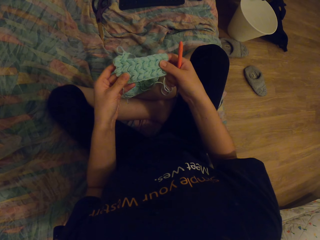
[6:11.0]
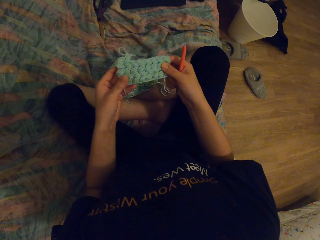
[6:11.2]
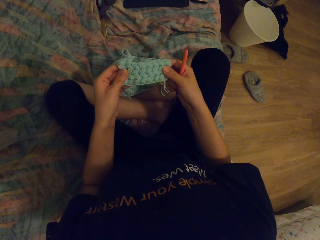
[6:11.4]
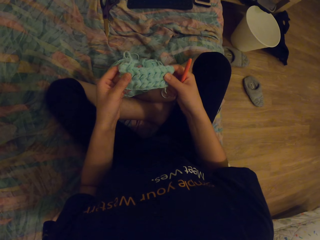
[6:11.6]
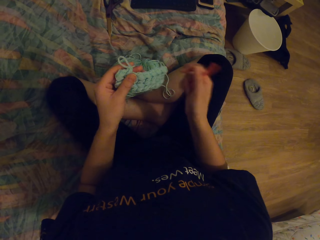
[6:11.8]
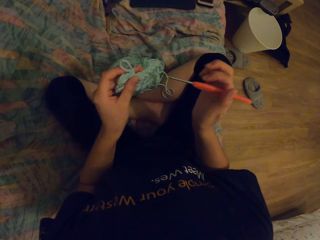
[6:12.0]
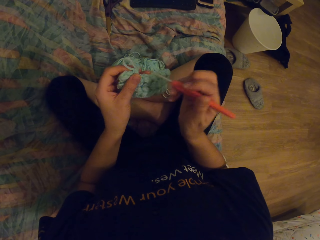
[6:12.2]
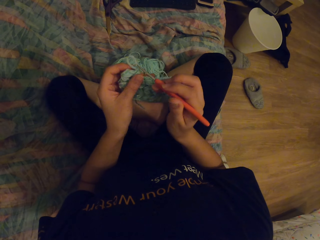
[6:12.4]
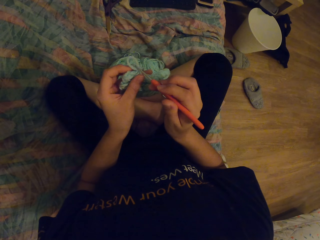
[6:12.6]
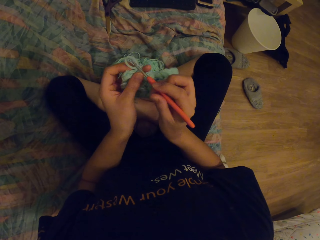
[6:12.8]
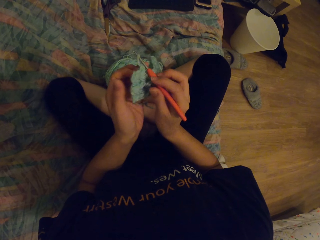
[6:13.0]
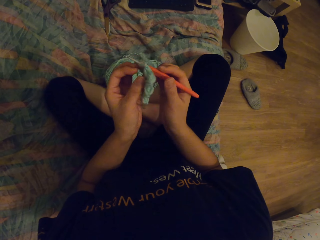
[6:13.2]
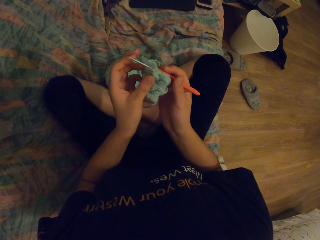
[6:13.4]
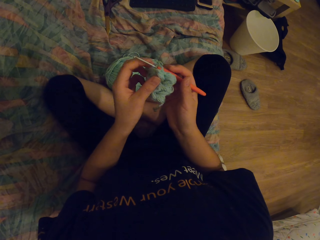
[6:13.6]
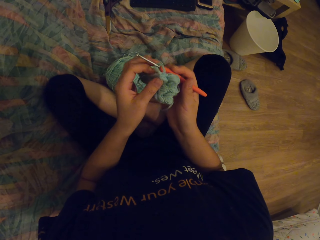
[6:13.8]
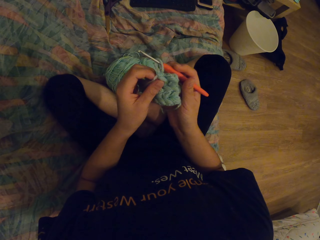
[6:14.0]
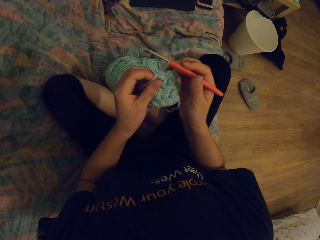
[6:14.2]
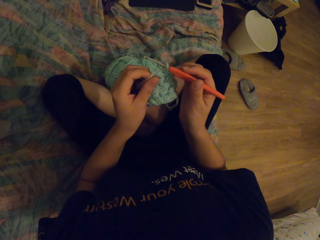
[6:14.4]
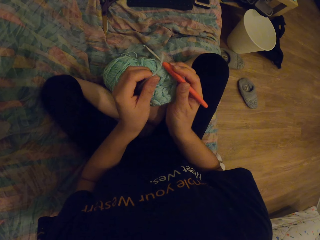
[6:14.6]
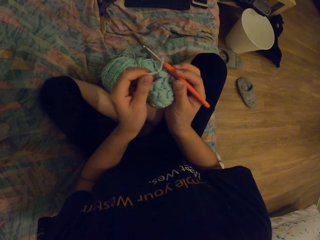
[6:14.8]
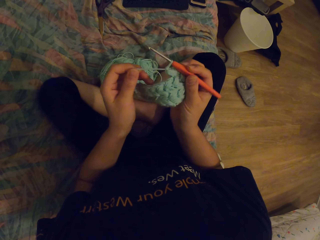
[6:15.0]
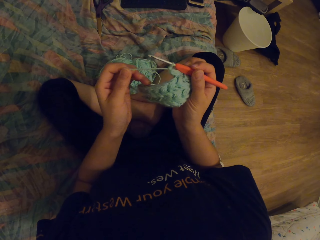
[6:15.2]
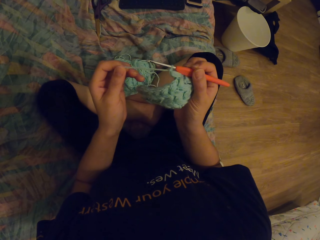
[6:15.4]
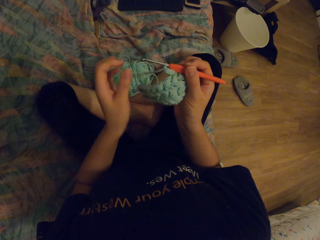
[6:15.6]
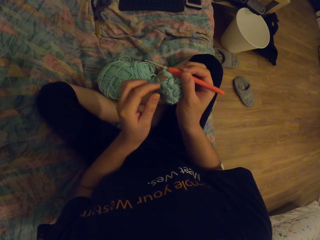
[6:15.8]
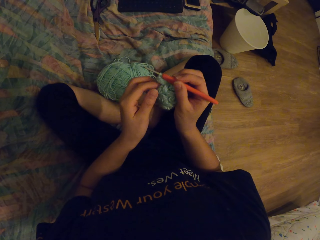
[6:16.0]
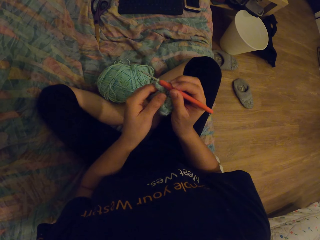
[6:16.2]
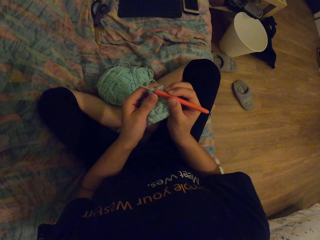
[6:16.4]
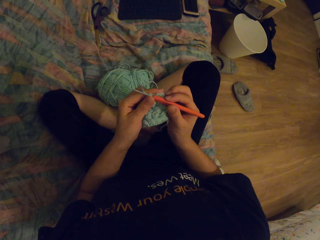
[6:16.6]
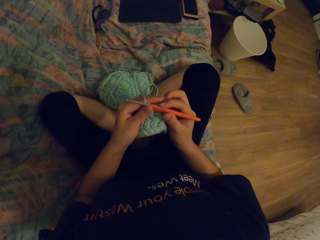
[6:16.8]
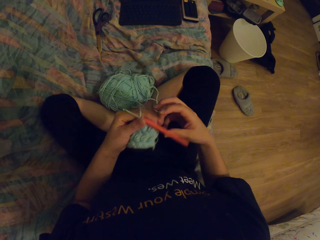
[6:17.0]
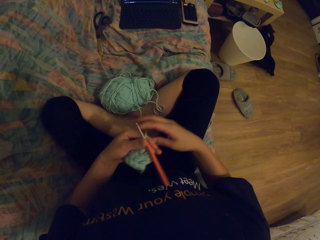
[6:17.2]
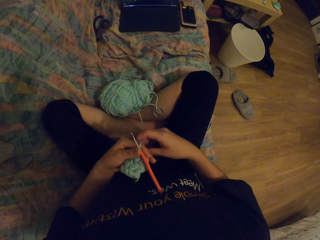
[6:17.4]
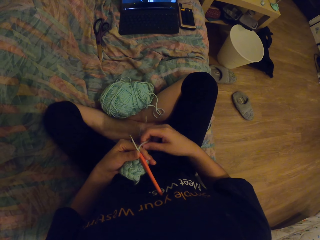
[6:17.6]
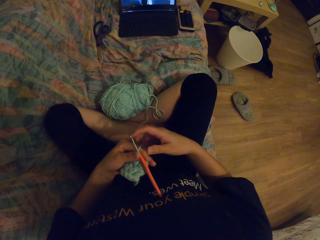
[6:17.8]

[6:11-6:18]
The camera wearer knits.

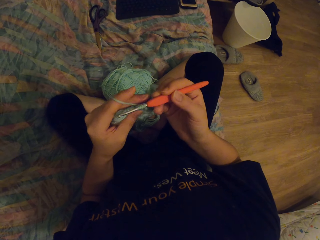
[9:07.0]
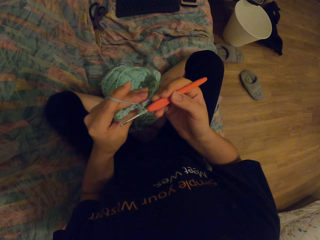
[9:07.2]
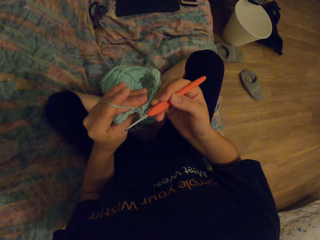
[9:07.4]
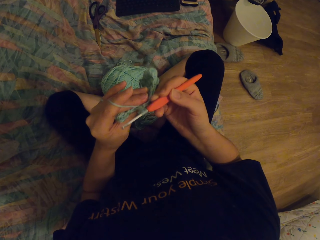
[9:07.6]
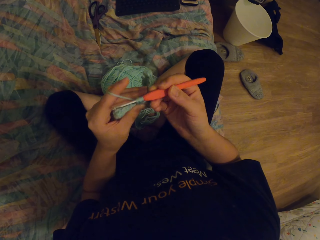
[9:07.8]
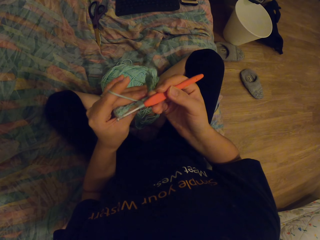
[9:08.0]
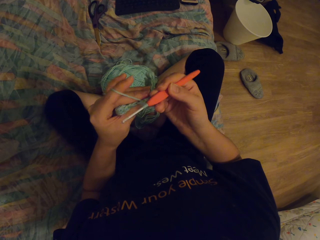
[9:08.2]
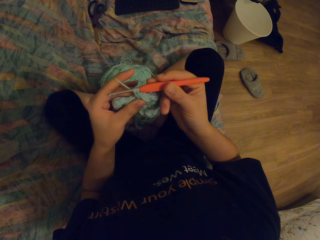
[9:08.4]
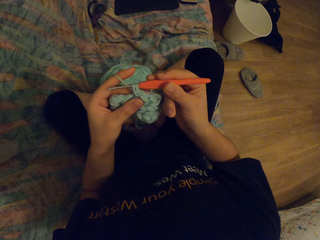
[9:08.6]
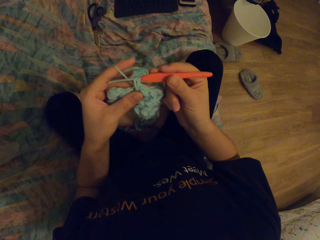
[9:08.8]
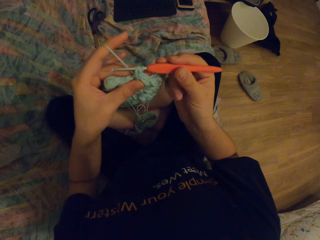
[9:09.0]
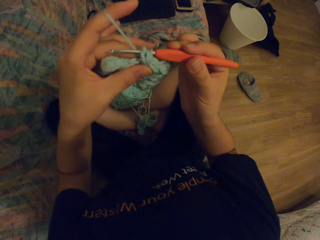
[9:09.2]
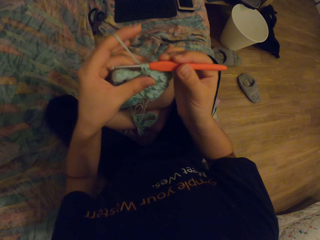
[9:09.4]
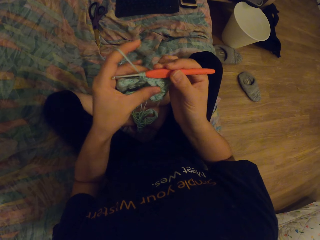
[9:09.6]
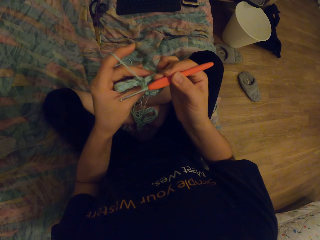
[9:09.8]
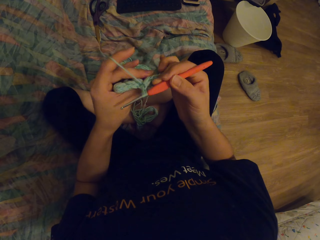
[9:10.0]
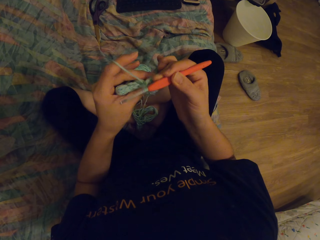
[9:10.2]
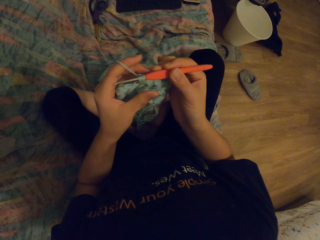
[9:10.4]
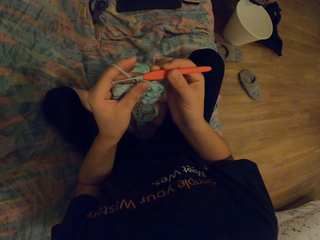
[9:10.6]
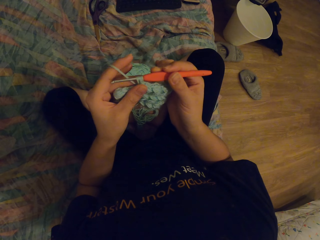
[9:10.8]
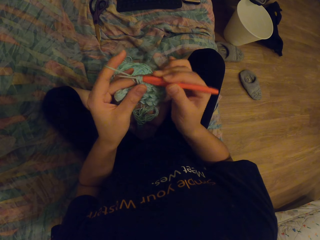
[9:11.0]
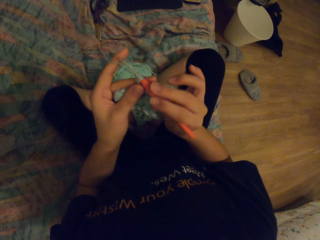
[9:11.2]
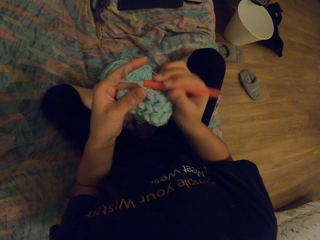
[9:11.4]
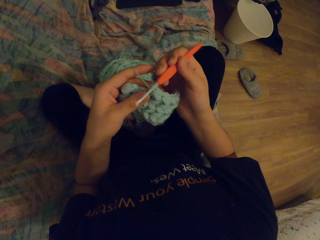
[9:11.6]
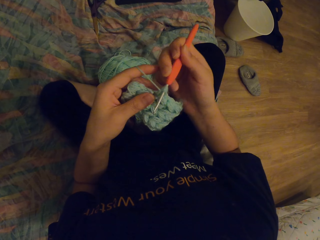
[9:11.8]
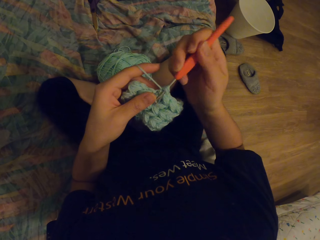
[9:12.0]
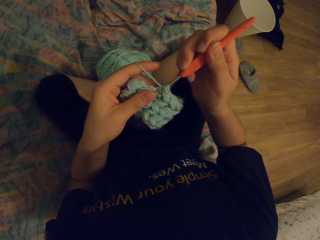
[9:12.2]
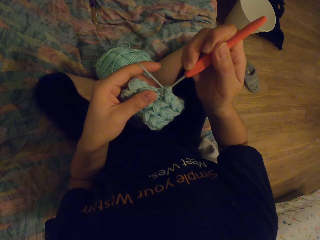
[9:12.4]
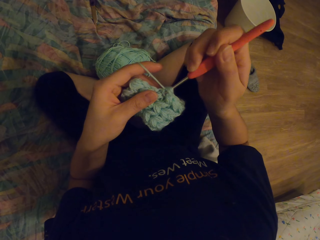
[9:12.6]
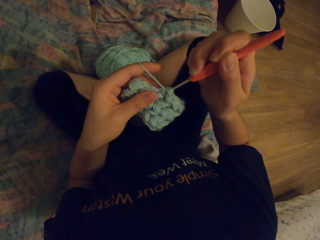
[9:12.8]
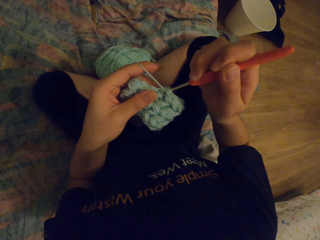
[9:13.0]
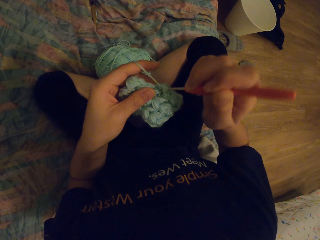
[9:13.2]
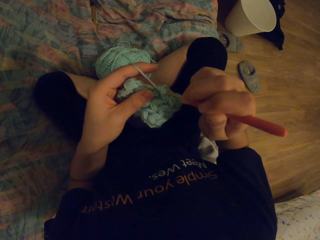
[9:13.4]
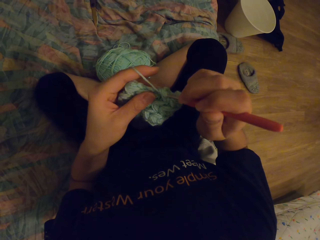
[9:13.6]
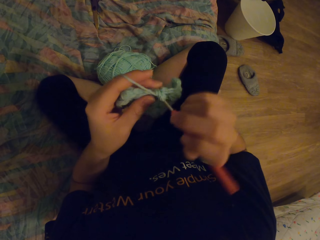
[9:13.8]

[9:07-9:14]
The camera wearer lifts arms.

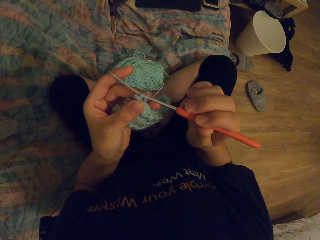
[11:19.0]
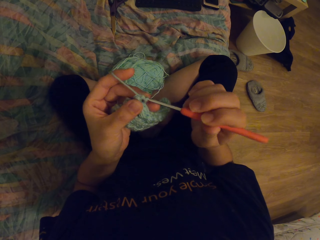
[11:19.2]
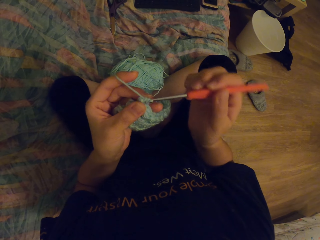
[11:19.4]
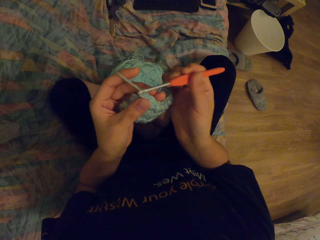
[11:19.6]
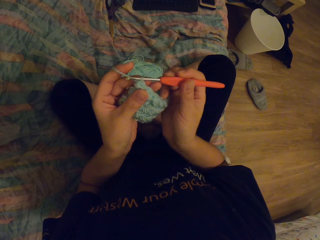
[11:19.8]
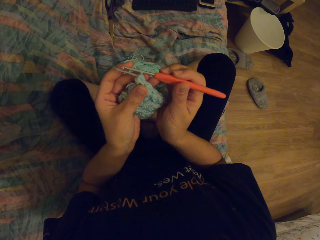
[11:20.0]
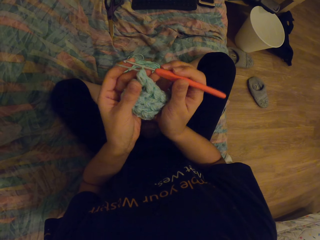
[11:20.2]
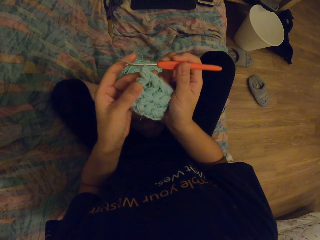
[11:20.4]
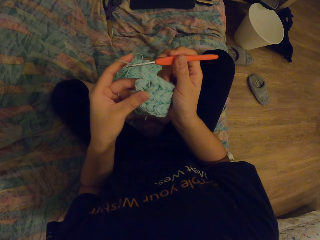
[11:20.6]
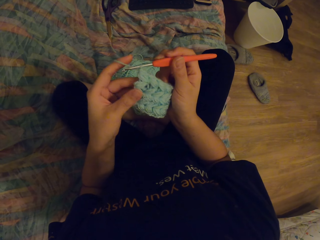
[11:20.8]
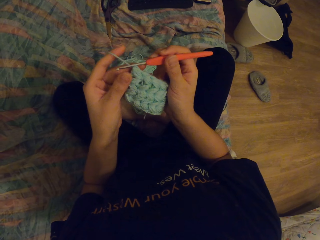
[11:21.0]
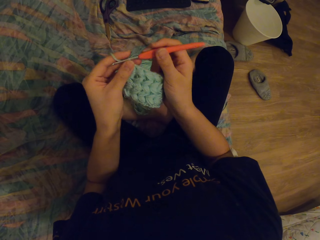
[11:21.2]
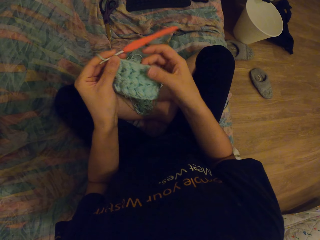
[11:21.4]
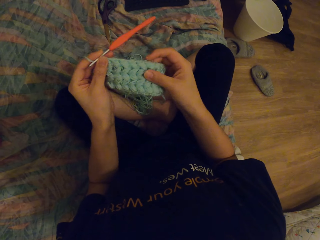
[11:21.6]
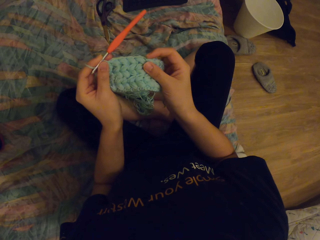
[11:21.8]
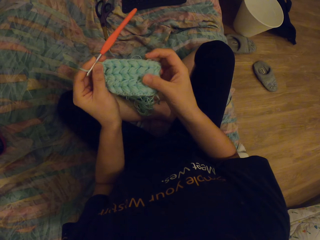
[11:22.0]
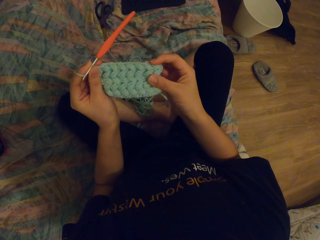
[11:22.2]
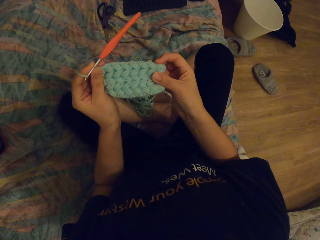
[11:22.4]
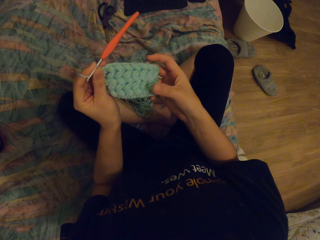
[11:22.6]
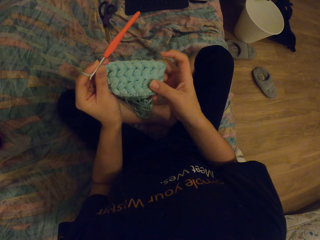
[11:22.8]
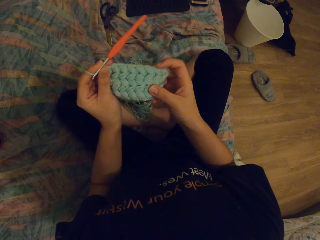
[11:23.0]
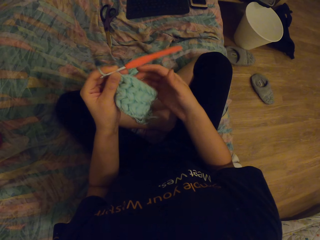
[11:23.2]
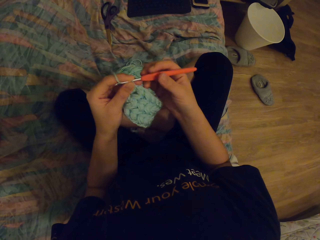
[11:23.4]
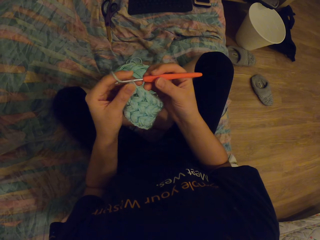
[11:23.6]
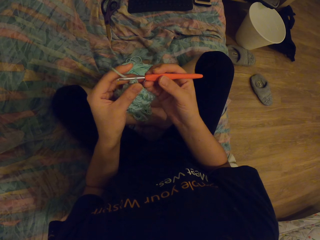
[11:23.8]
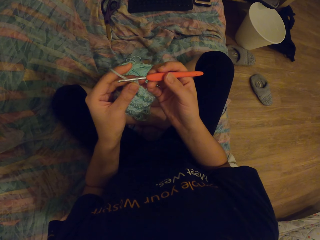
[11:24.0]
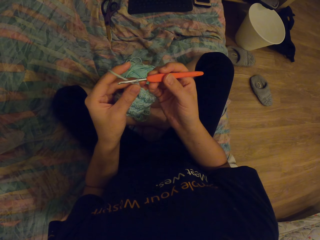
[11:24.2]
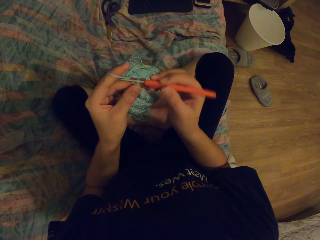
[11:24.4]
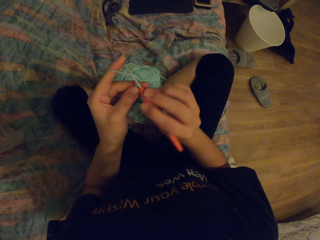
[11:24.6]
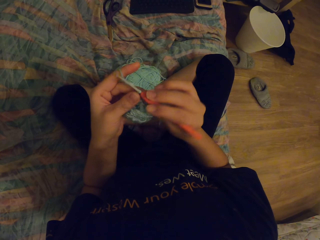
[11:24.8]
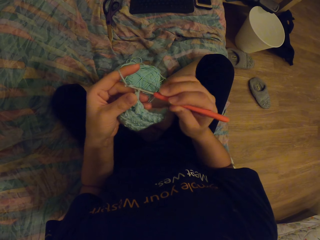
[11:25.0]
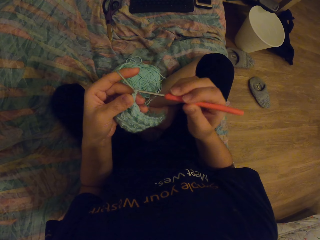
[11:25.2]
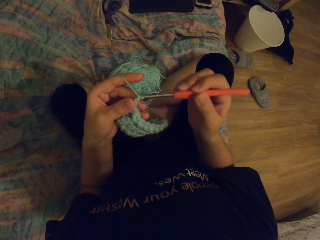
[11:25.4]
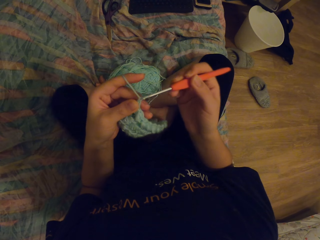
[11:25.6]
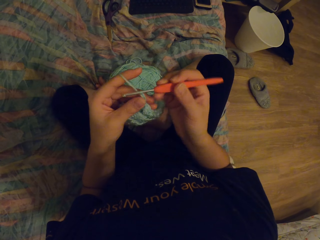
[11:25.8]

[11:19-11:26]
The camera wearer adjusts something.
